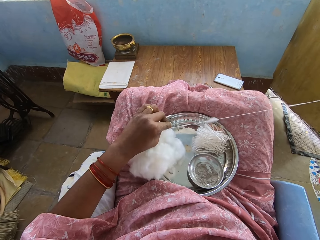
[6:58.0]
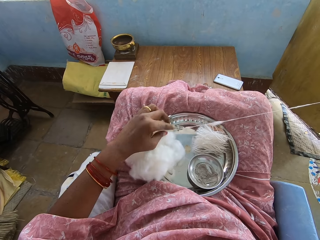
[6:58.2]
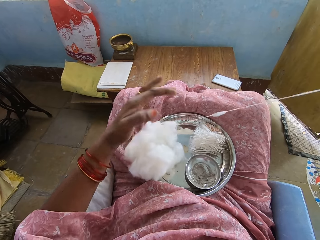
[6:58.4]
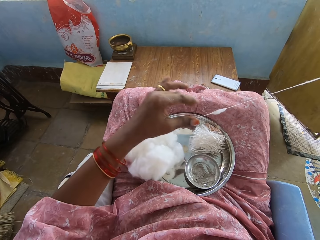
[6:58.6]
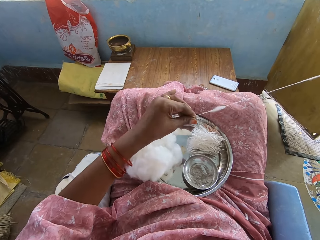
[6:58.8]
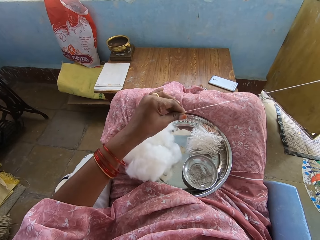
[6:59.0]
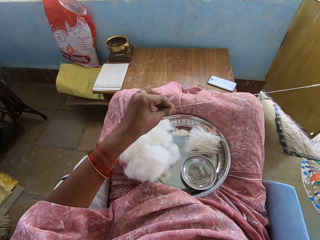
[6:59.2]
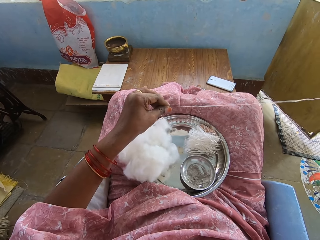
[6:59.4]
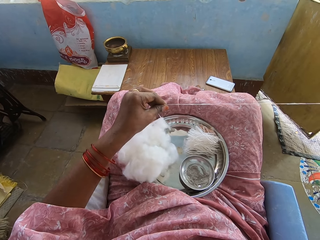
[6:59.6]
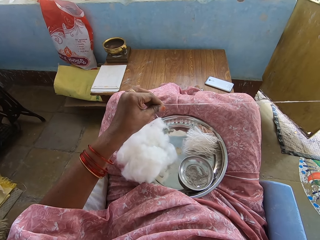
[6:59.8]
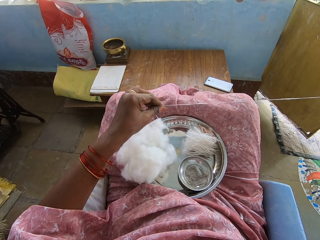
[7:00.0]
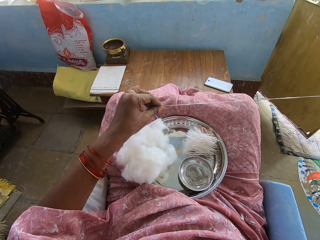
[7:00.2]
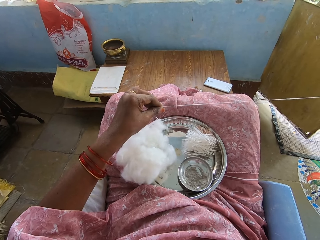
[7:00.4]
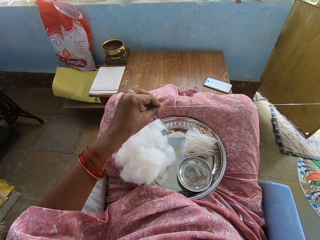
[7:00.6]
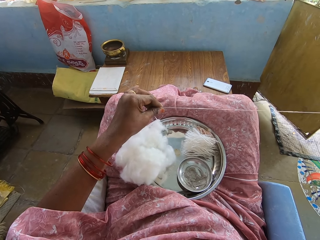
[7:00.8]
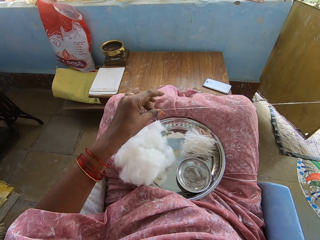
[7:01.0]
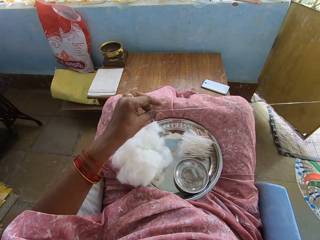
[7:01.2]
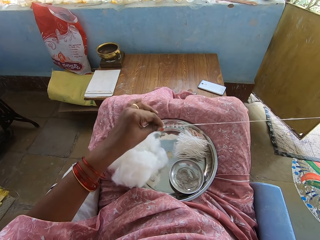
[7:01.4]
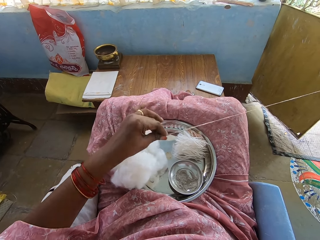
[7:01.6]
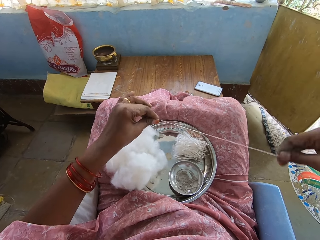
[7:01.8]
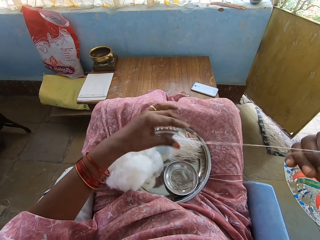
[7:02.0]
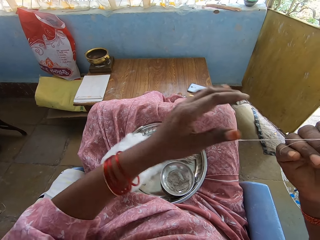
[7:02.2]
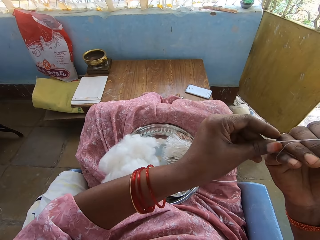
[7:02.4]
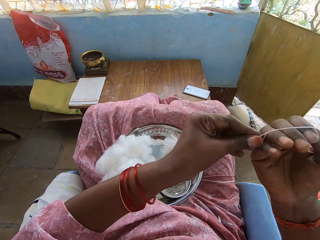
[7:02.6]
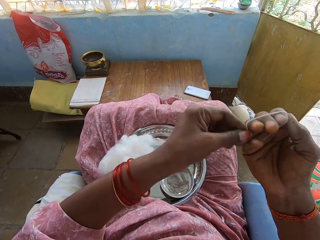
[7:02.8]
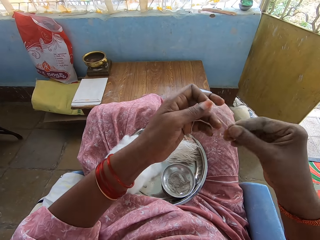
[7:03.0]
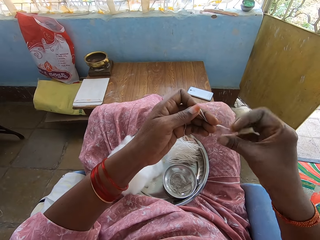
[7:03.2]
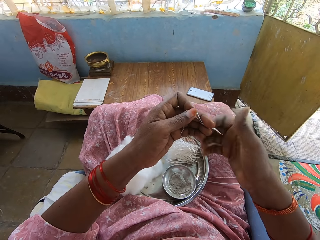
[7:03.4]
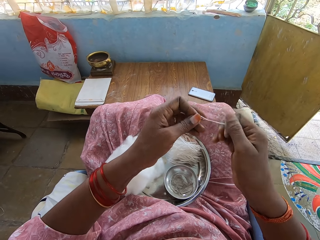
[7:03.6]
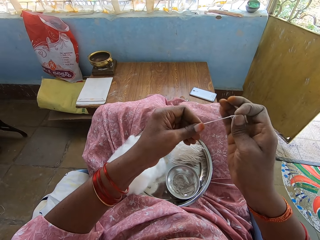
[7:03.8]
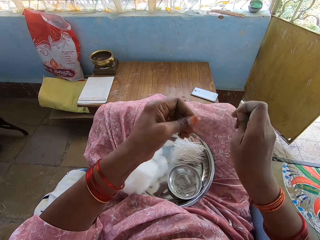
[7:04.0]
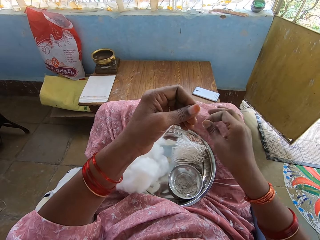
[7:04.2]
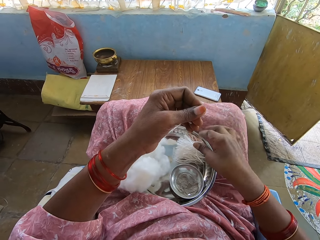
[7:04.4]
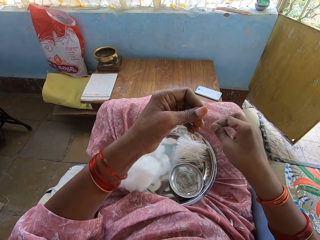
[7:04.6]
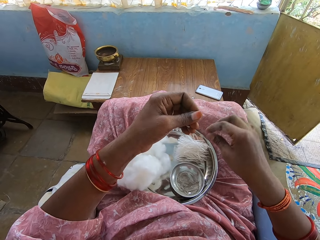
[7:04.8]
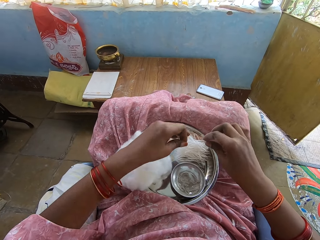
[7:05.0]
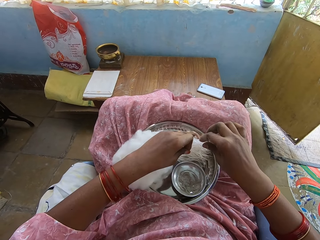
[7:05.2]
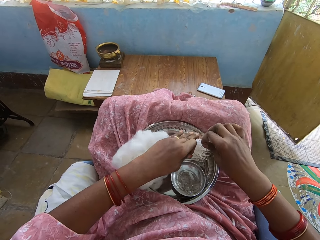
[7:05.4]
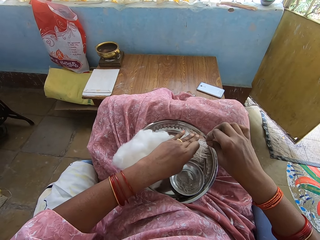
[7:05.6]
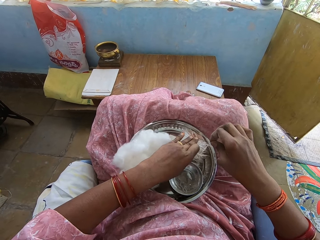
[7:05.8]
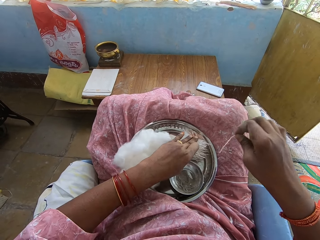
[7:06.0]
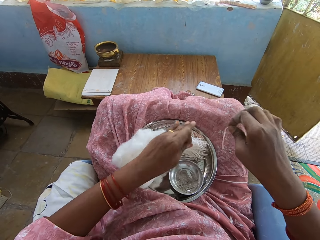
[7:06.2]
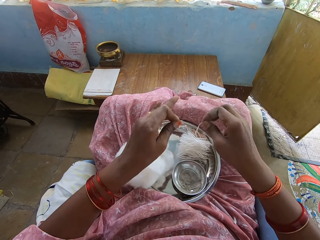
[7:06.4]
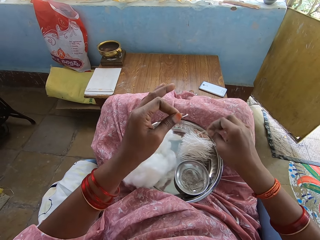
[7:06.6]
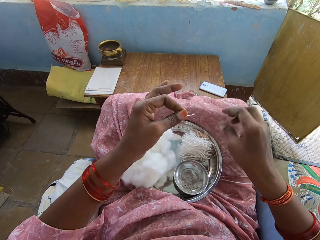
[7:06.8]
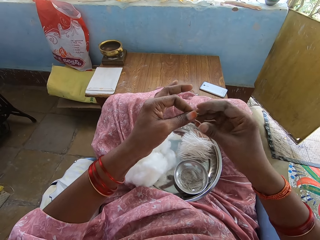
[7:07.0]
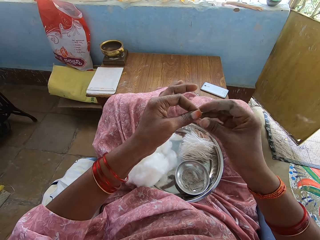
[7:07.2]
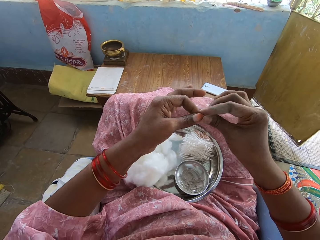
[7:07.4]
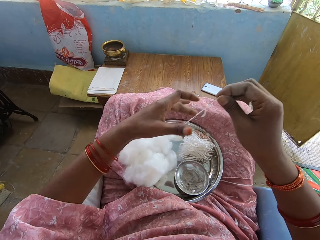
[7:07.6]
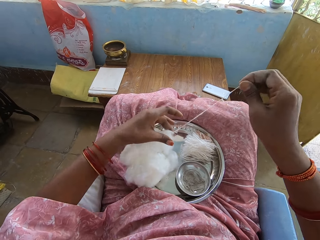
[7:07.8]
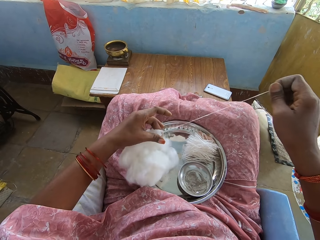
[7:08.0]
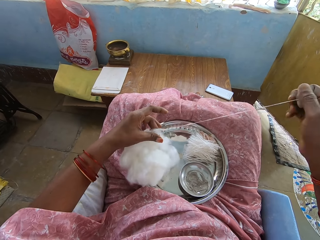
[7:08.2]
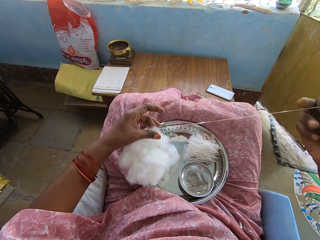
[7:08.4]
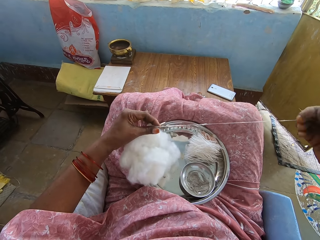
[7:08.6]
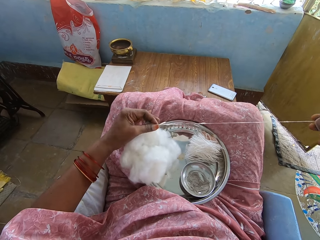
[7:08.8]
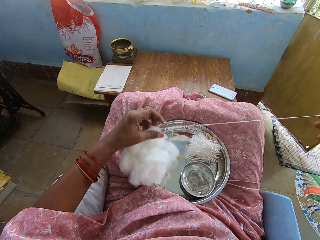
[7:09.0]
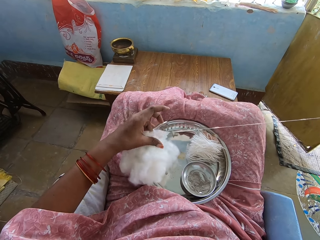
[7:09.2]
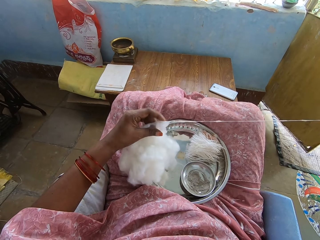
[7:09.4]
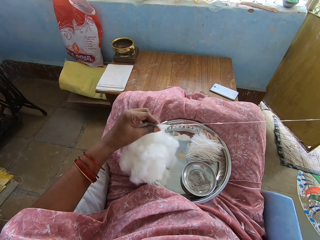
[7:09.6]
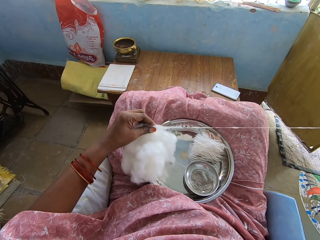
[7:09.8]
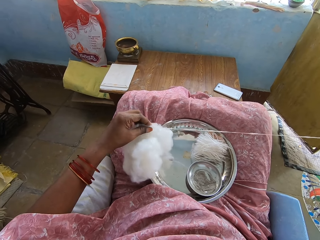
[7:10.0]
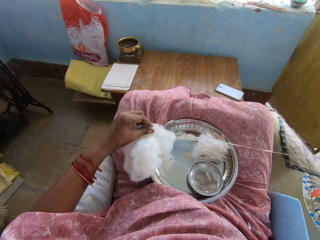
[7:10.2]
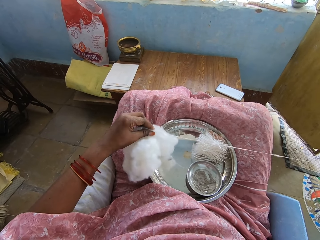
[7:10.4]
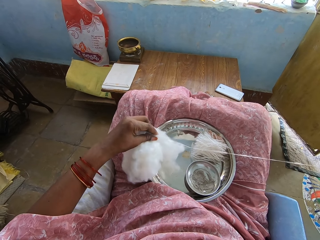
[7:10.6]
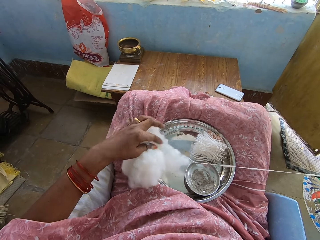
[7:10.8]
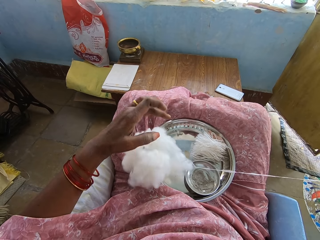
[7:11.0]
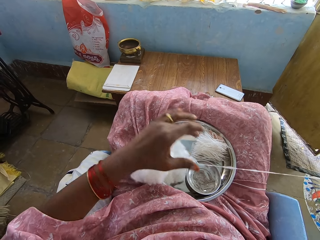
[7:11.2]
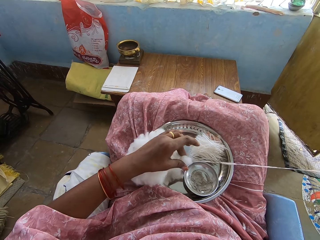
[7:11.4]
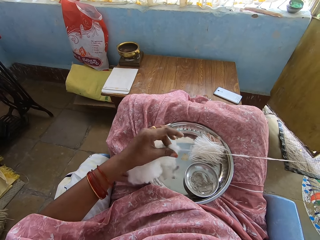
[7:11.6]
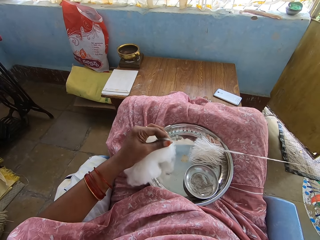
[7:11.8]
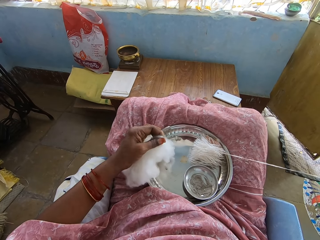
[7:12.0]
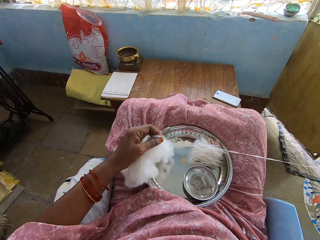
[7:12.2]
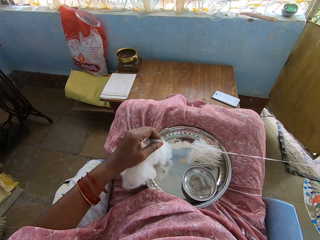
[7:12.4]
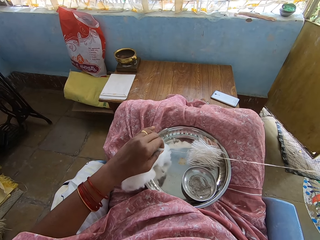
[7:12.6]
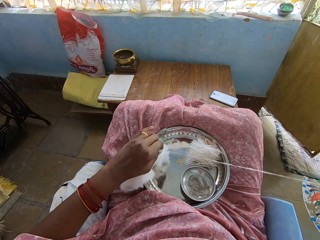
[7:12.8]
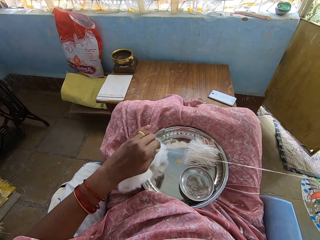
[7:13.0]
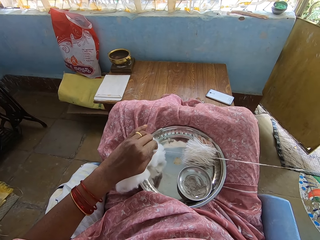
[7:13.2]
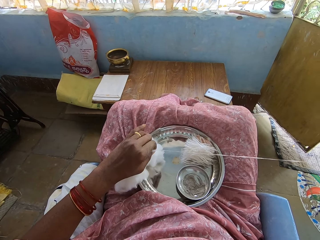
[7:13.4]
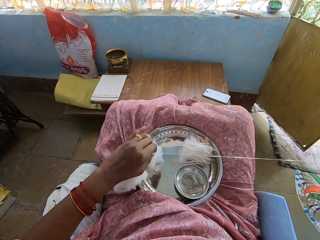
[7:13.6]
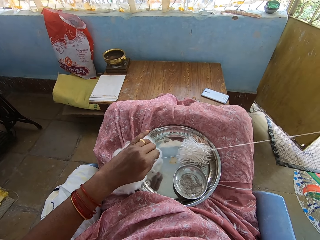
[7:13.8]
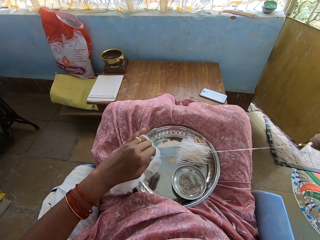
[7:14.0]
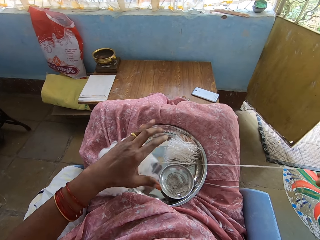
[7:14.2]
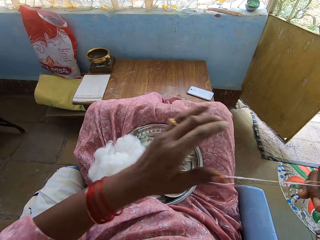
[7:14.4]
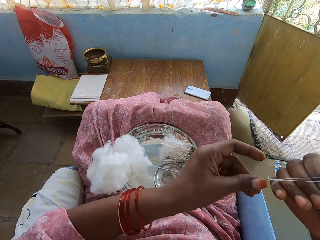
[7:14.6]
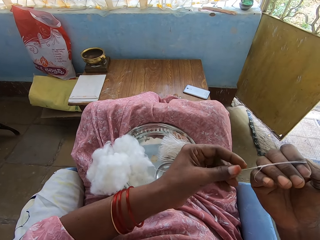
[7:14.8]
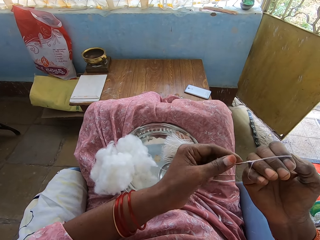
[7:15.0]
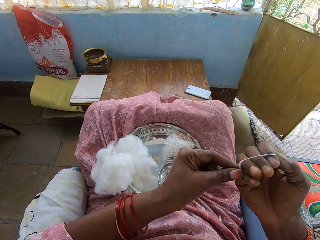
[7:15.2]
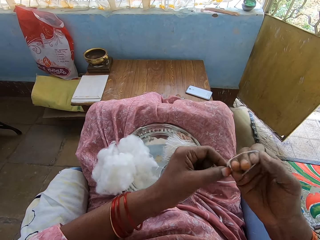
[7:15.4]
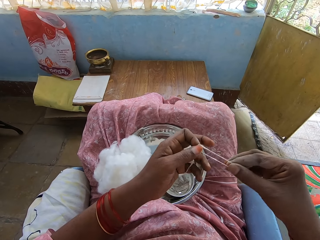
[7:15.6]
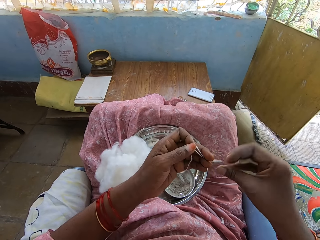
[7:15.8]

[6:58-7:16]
The camera wearer holds the thread with the left hand. They pull the thread. They roll the thread on the hand. They fold the thread with the right hand. They remove the thread from the right hand. They cut the thread. They drop the thread among other thread pieces on the tray. They hold the thread with the left hand. They touch the thread pieces. They drop the thread on the tray. They pull the thread from the cotton wool. They hold the cotton wool with the left hand. They roll the thread on the hand. They hold the thread with the left hand. They remove the thread from the right hand.

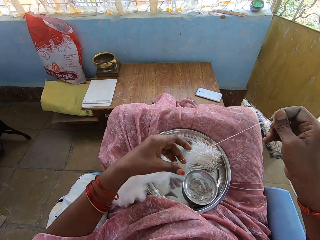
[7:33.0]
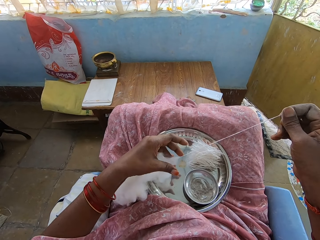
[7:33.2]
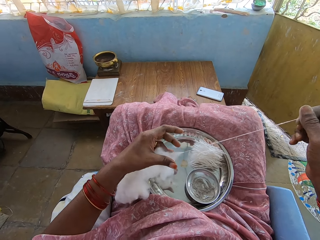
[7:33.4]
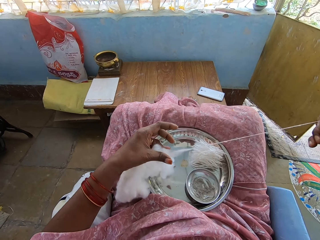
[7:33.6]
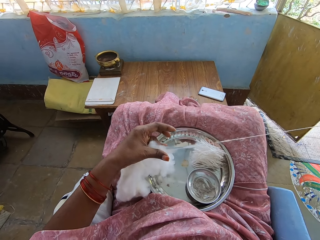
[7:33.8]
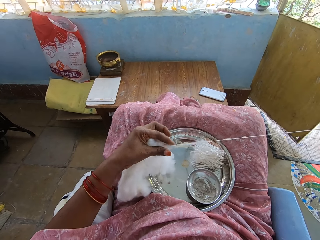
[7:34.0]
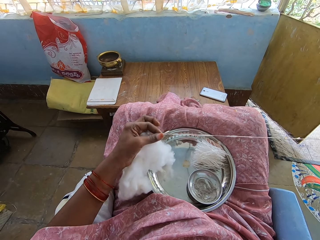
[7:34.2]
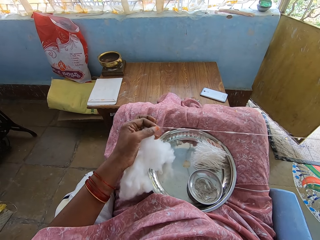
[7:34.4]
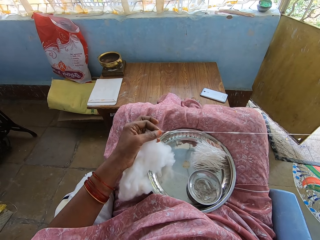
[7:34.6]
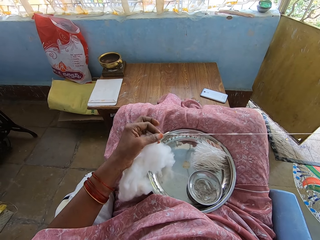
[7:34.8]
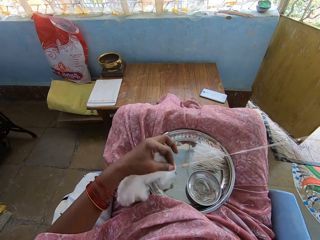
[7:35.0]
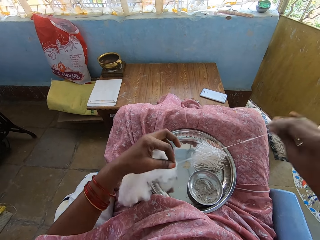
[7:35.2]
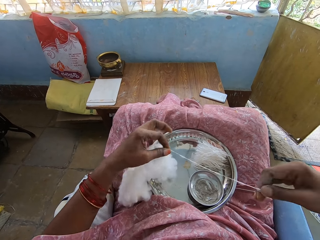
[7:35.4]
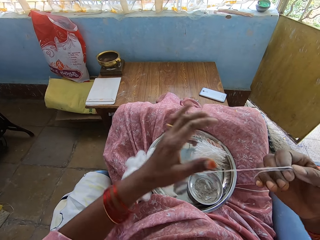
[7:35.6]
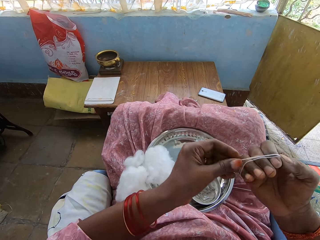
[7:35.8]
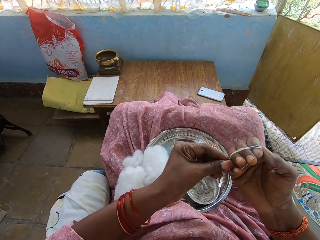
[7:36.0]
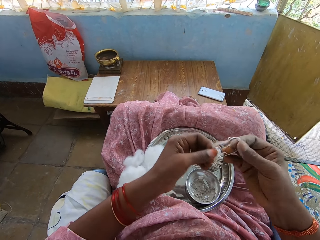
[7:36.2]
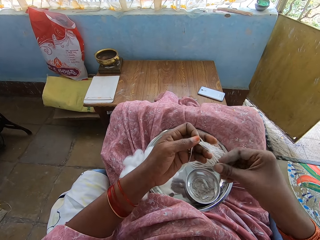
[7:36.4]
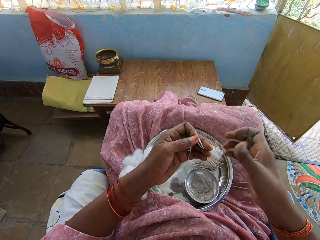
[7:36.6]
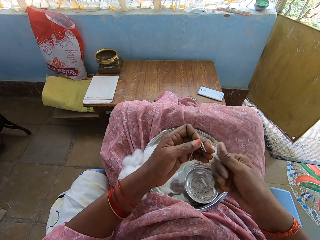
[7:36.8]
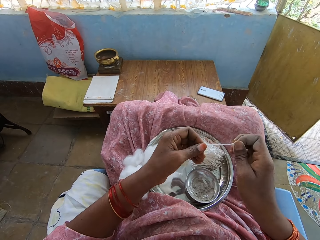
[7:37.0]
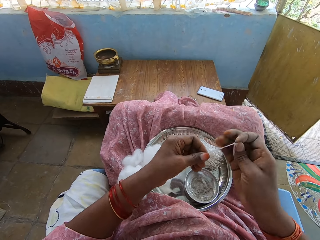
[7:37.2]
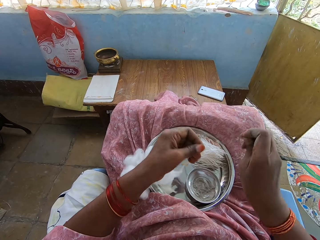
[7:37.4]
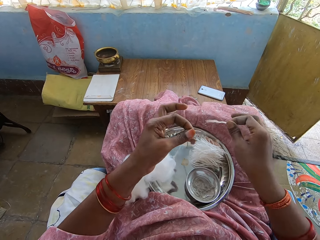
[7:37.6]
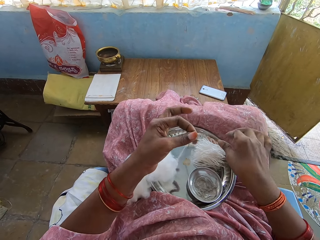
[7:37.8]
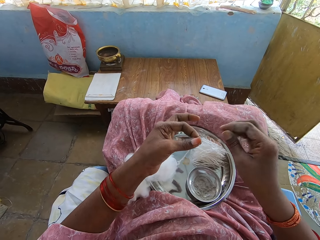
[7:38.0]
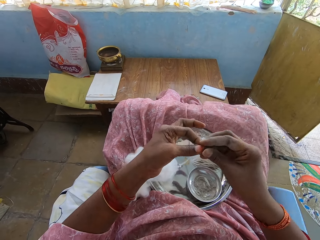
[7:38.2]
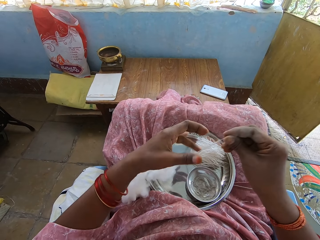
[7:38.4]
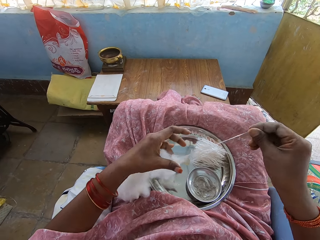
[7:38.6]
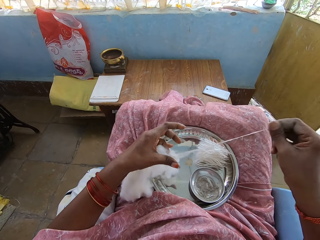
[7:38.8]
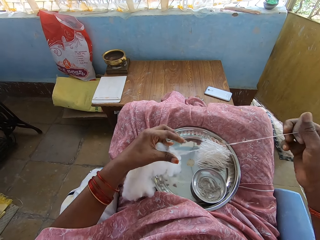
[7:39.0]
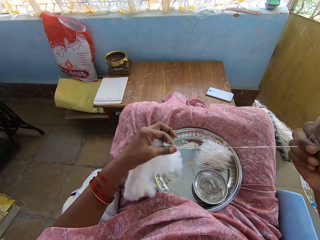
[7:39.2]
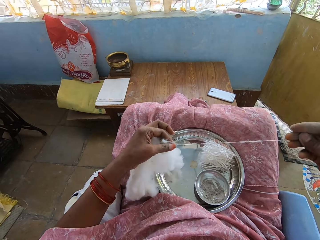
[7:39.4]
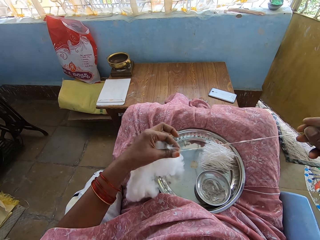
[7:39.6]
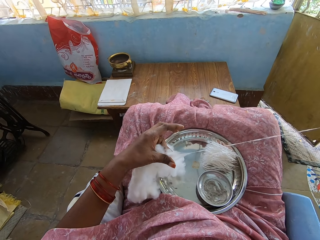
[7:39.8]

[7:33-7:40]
The camera wearer pulls the thread from the cotton wool. They fold the thread on the right hand. They roll the thread on the hand. They remove the thread from the right hand. They cut the thread. They drop the thread among other thread pieces on the tray. They pull the thread piece.
